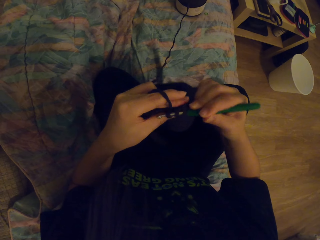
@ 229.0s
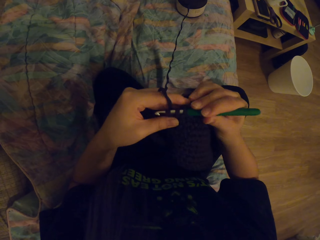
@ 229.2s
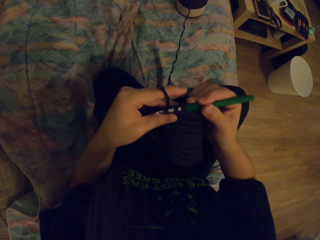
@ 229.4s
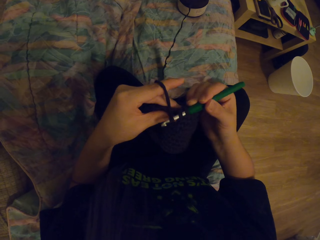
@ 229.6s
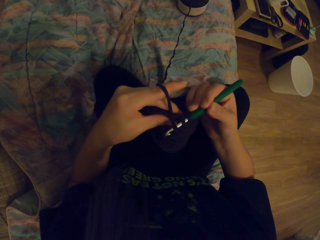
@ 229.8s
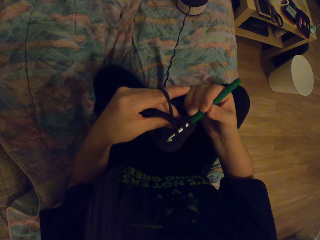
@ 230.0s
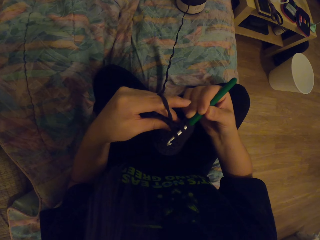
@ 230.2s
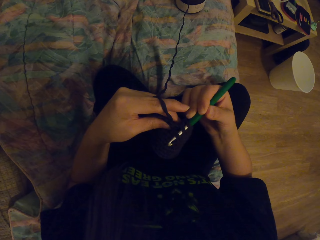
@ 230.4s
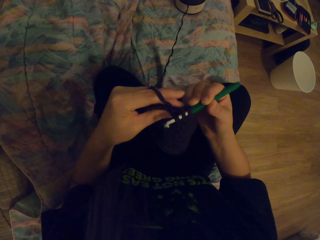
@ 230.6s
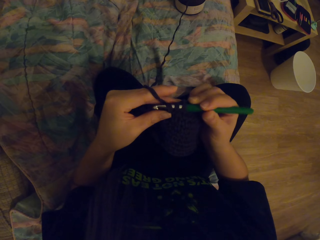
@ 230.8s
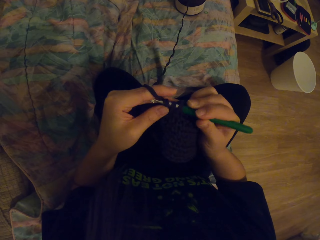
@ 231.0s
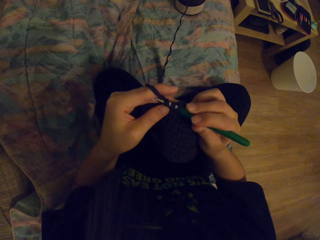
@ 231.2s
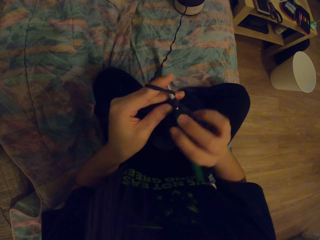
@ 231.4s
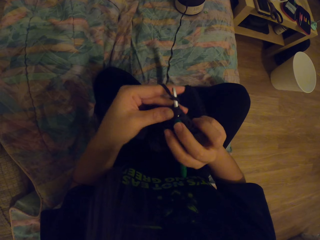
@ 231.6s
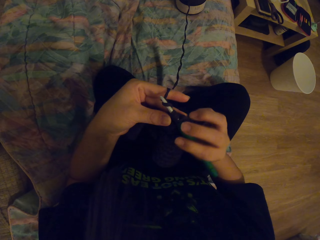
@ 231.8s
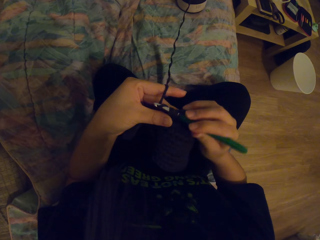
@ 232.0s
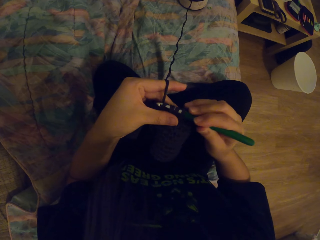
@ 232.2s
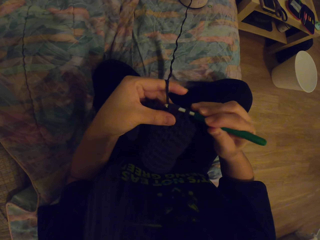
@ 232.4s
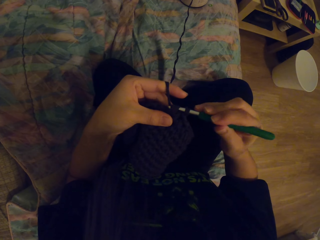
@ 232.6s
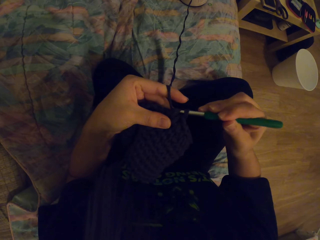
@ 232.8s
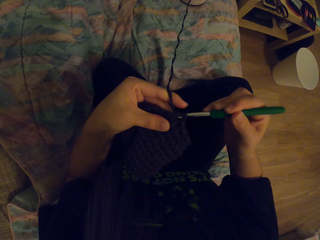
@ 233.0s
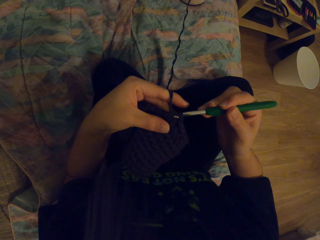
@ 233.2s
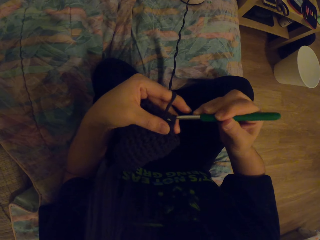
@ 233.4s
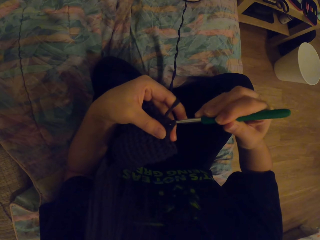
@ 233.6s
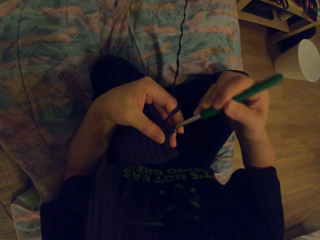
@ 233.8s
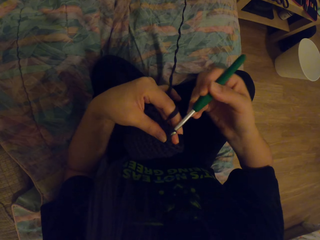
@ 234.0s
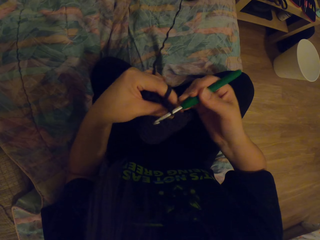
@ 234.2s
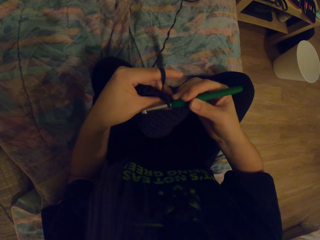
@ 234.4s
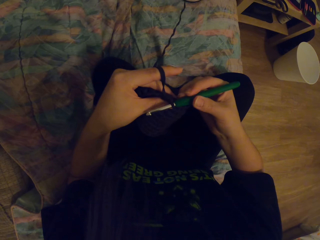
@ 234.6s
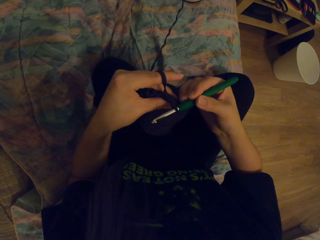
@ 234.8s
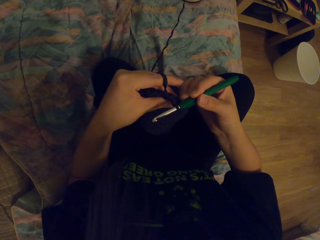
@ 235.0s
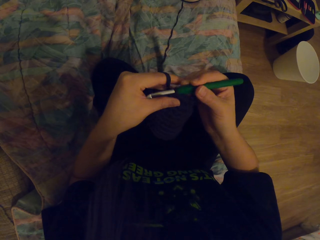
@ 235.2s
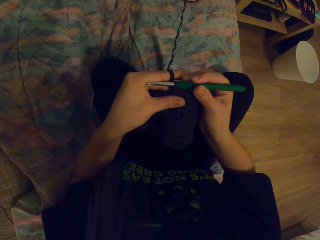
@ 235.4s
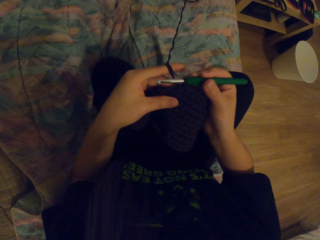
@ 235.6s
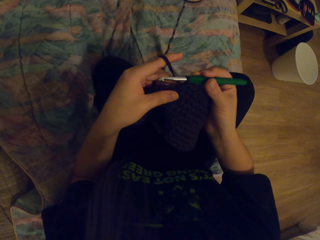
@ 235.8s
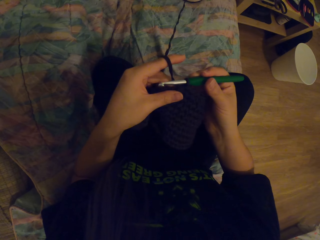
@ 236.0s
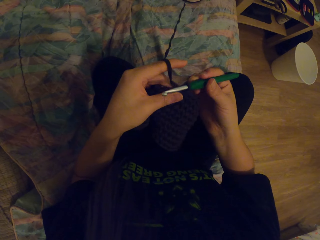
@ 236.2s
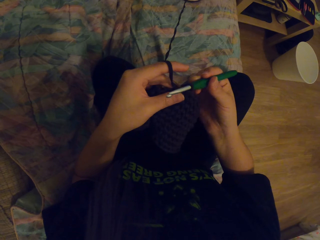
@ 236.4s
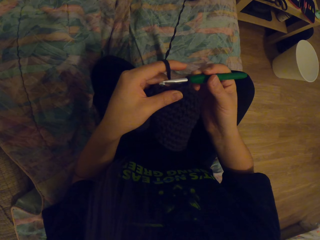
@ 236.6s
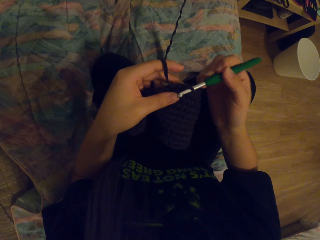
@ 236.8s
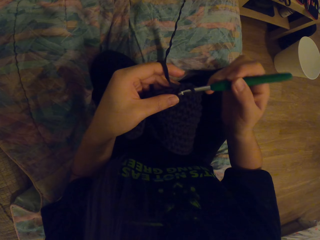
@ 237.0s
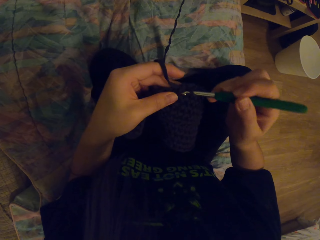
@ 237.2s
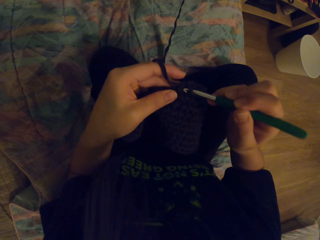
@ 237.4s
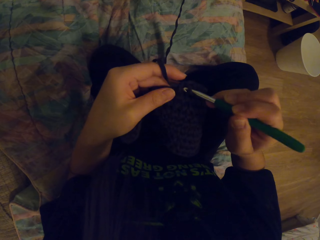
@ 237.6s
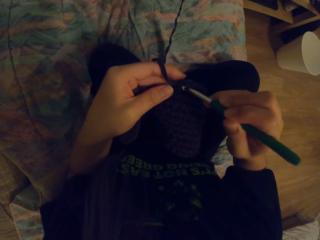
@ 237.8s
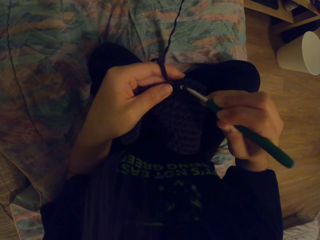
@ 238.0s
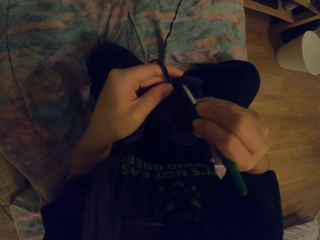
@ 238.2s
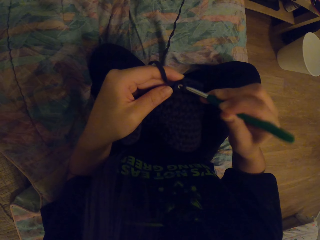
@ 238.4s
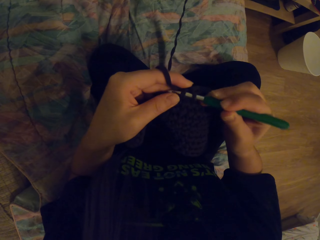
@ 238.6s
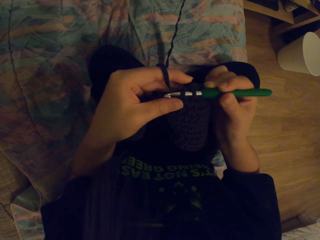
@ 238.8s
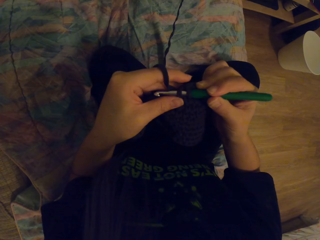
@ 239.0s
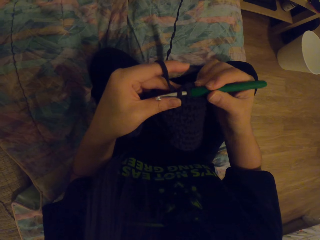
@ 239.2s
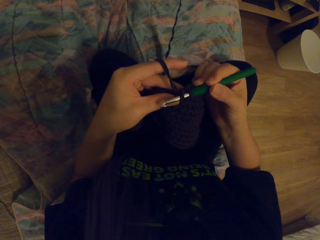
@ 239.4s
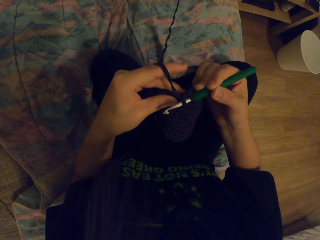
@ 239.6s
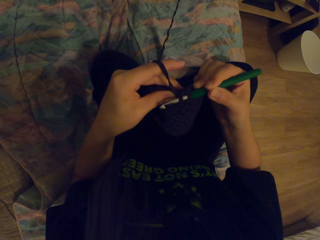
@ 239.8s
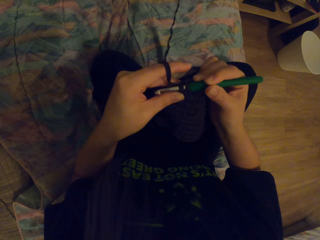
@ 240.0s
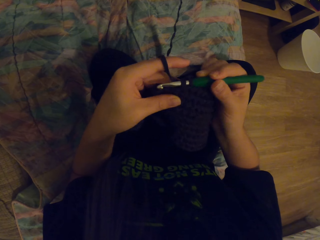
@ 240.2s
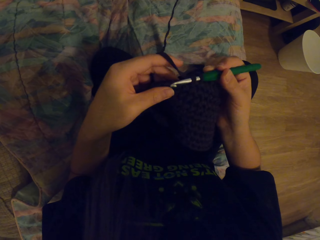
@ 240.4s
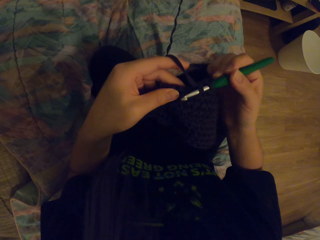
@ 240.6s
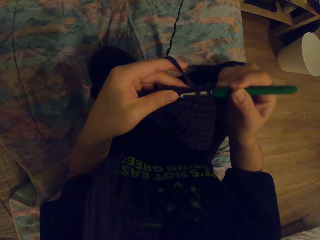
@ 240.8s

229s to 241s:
The camera wearer pulls the yarn with the hook. They crochet a garment using the yarn and the hook.

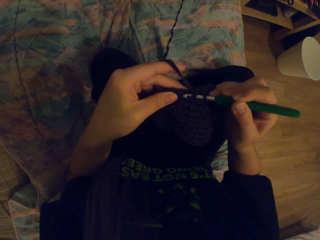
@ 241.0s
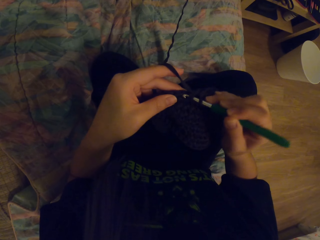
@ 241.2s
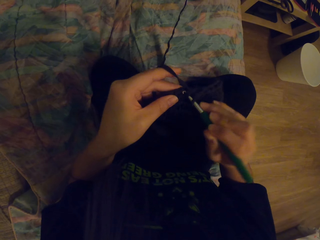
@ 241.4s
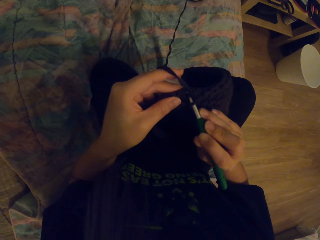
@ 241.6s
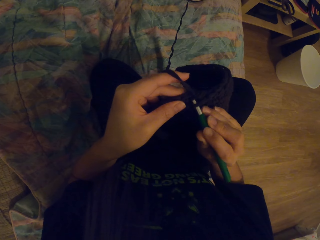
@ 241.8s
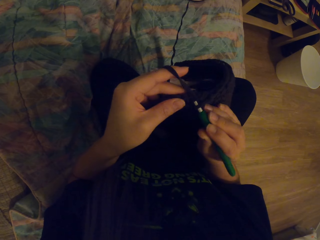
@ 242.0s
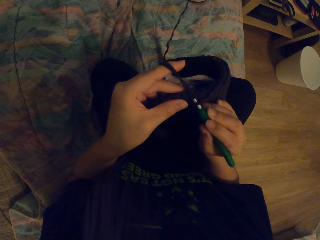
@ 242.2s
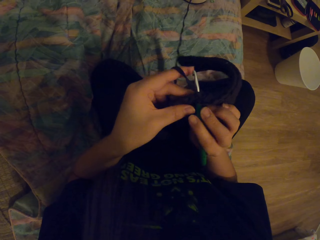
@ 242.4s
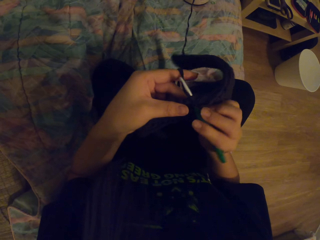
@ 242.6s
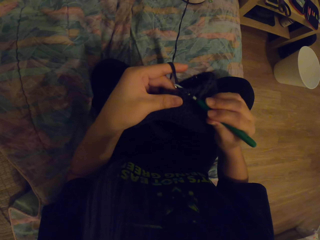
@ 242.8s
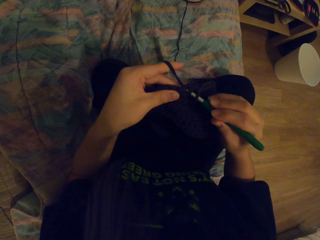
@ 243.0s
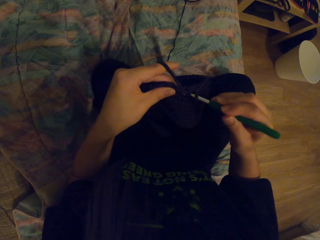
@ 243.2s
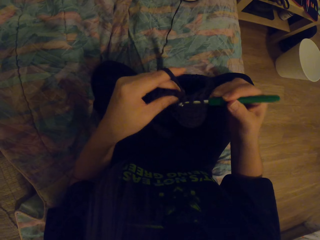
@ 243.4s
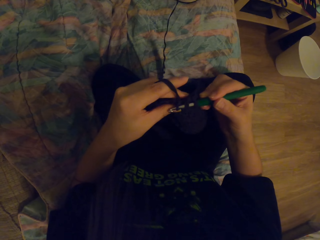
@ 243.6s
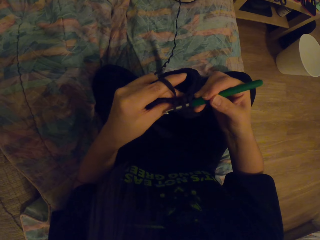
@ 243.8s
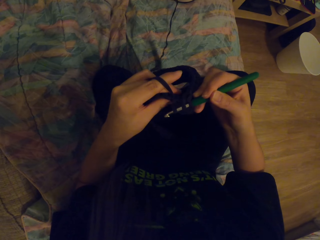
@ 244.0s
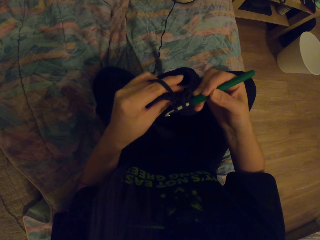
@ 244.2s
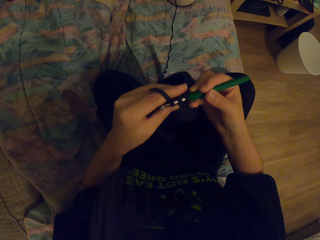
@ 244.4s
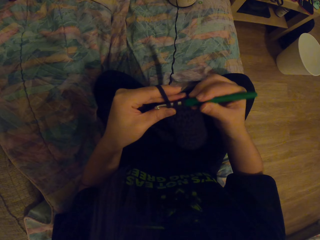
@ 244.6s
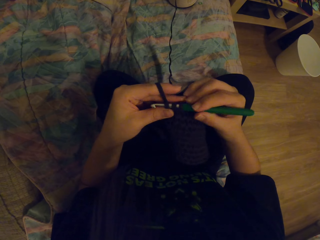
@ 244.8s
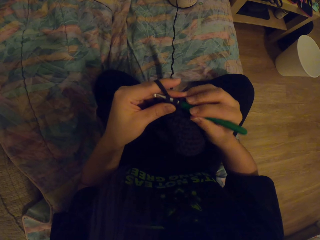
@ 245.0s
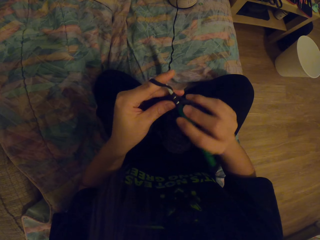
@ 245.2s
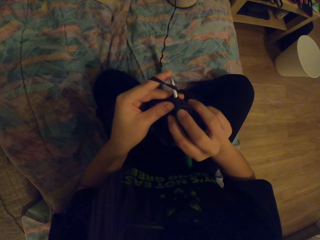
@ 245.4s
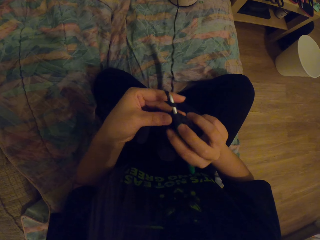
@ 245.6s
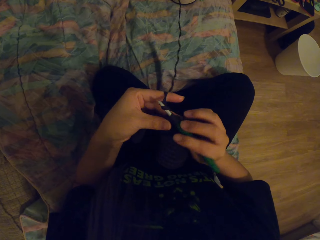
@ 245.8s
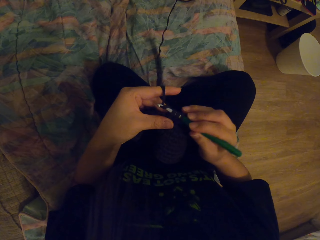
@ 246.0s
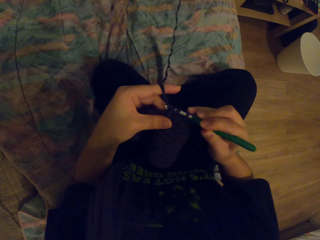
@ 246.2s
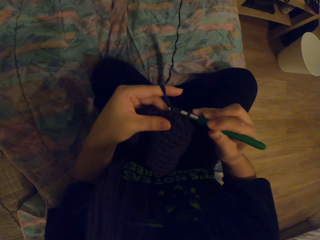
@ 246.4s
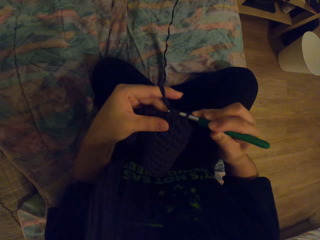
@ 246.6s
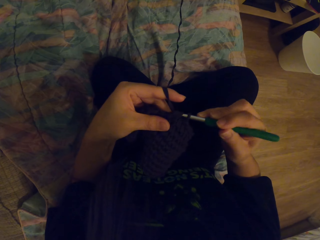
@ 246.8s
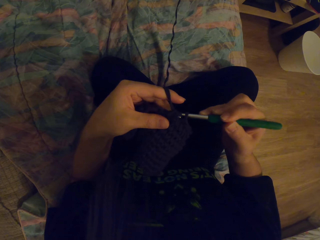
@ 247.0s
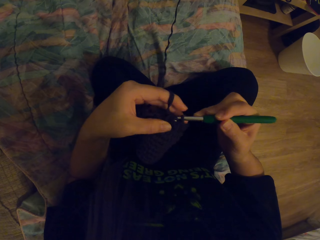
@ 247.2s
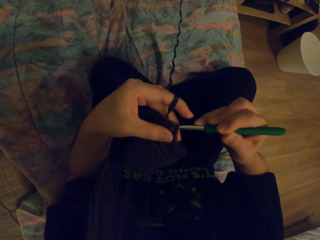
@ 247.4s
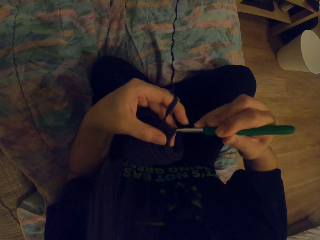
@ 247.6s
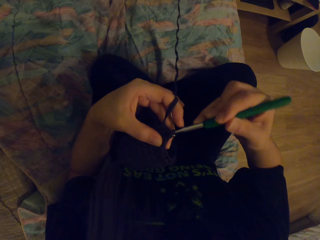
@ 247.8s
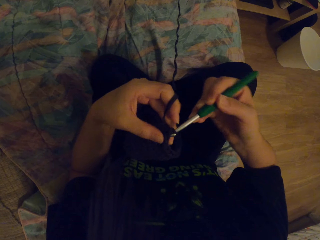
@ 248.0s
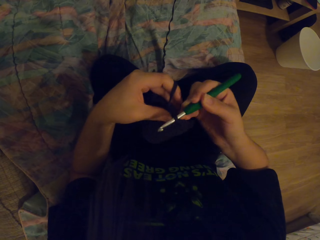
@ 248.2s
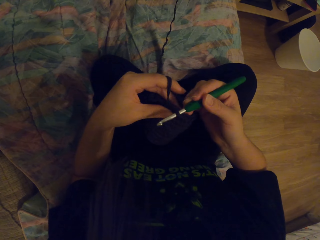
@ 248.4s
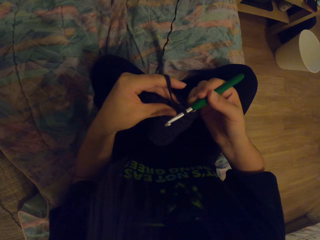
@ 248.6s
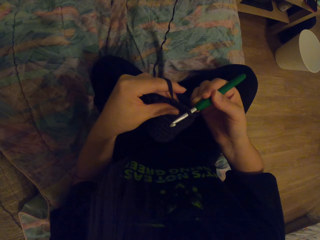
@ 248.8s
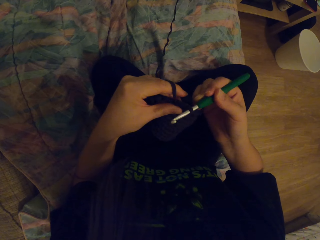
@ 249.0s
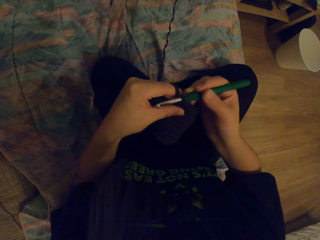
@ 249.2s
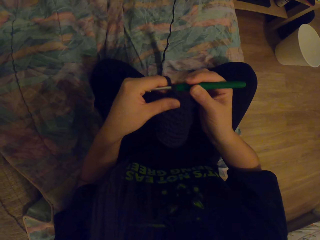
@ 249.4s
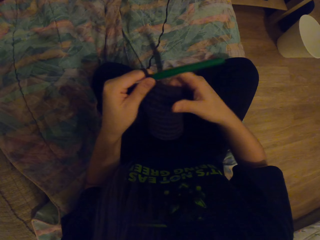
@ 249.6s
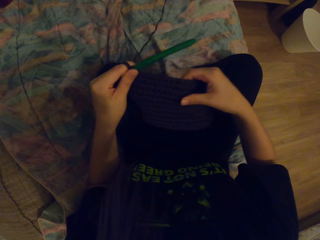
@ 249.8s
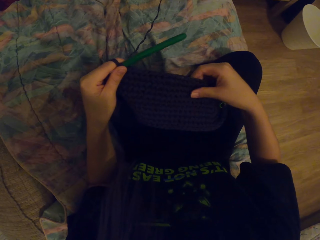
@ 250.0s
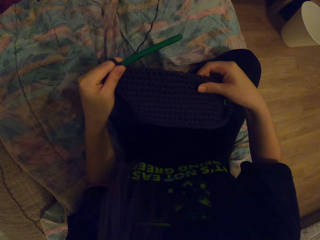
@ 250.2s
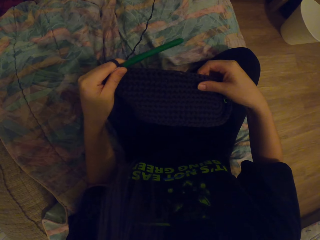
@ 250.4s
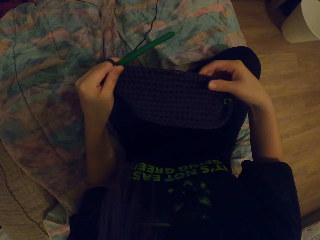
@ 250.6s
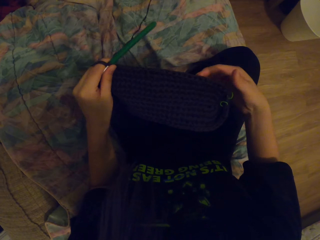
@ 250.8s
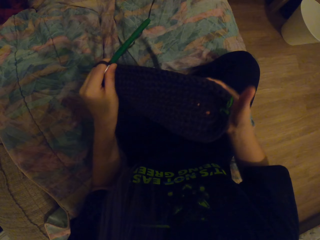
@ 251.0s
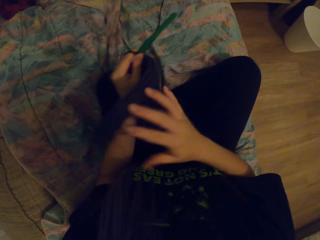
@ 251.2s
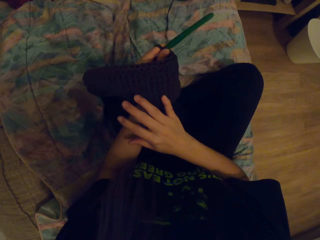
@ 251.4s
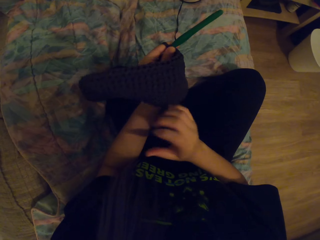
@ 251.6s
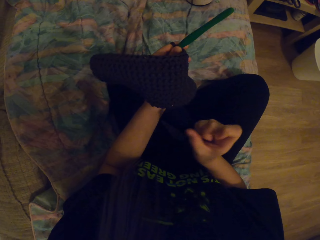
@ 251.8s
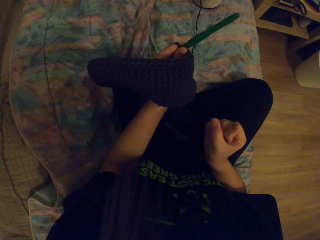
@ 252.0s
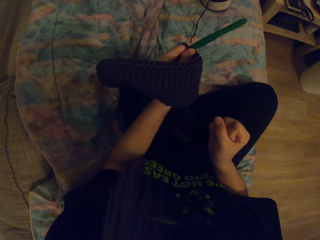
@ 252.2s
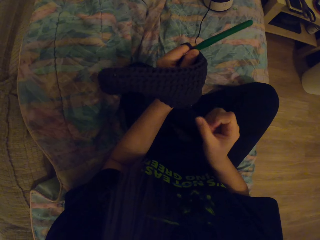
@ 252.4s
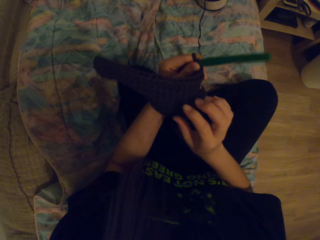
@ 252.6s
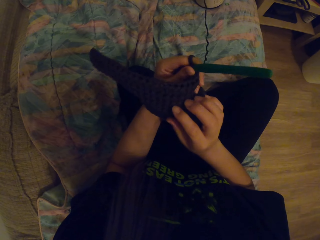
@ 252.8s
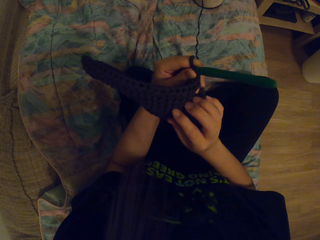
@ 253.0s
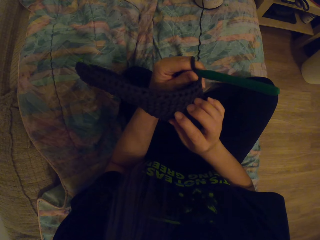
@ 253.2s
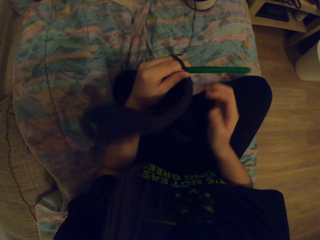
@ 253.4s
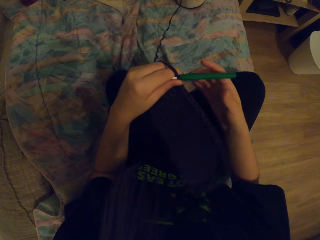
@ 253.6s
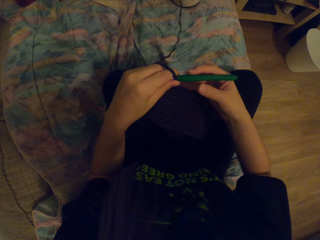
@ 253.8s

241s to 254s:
The camera wearer looks at the garment.
